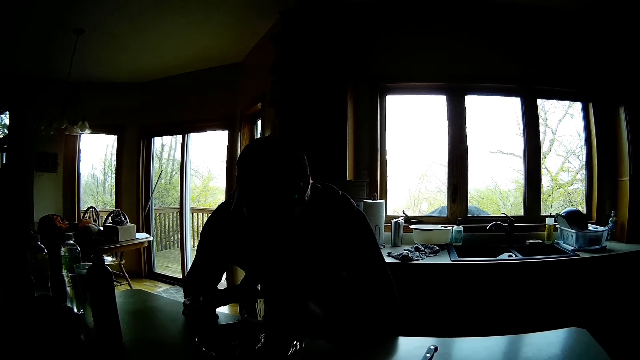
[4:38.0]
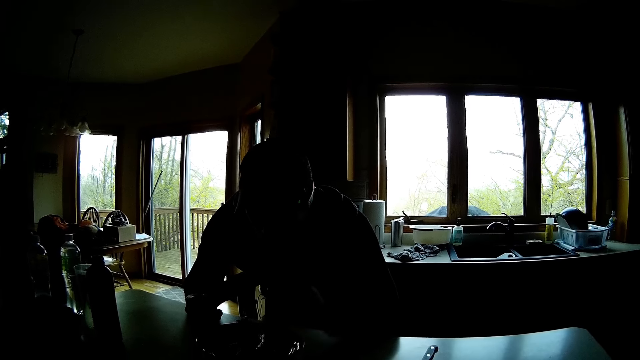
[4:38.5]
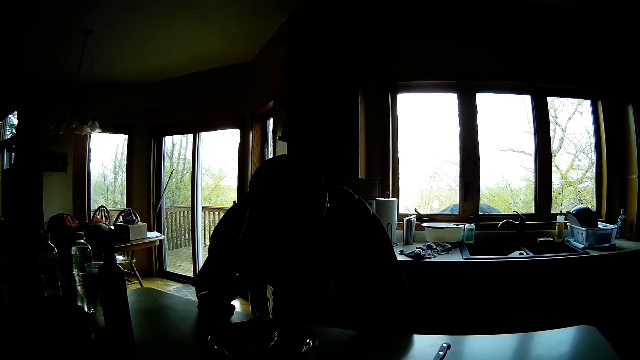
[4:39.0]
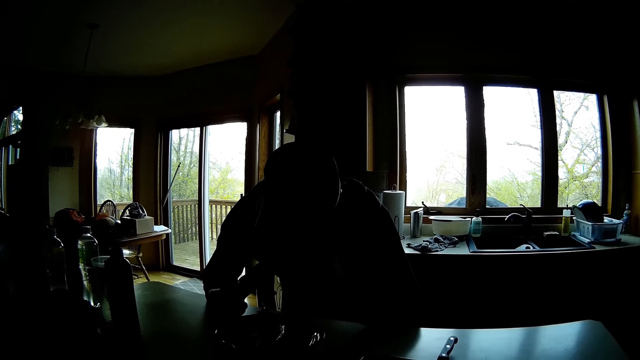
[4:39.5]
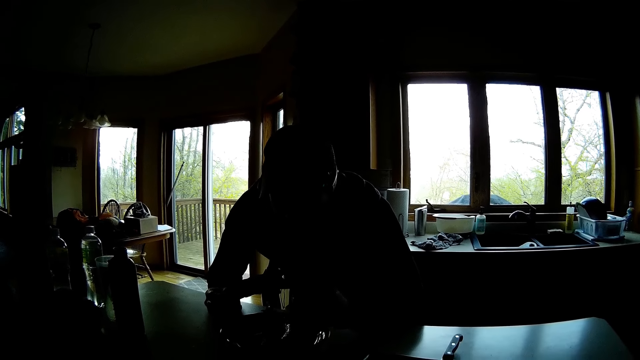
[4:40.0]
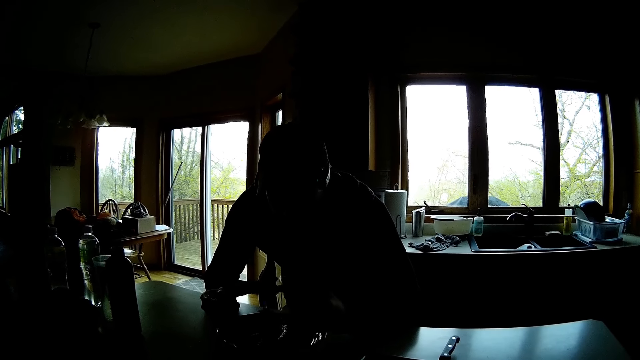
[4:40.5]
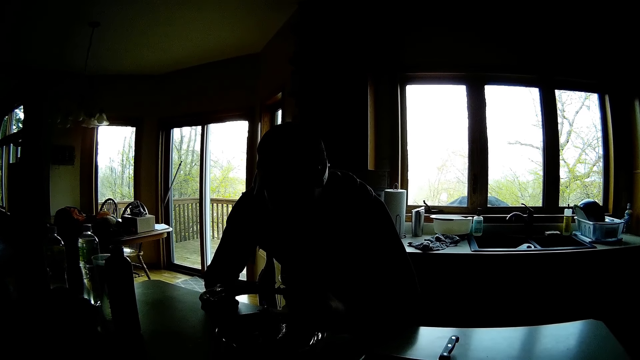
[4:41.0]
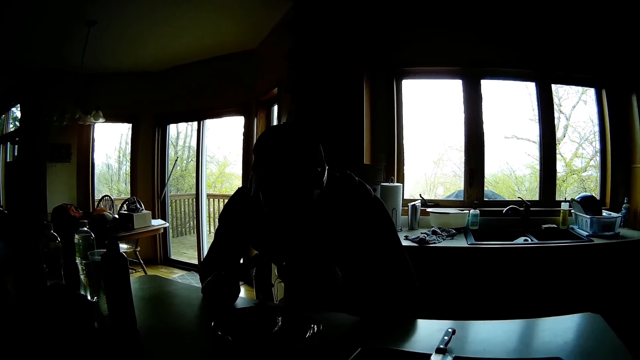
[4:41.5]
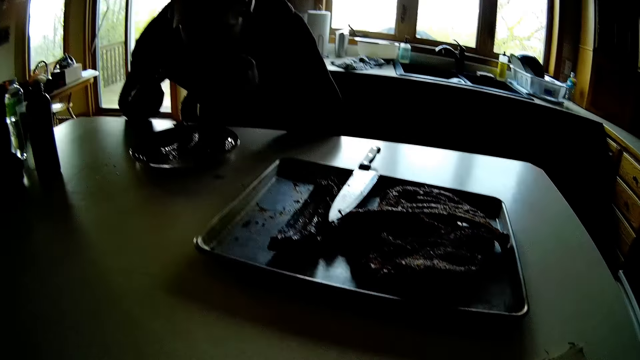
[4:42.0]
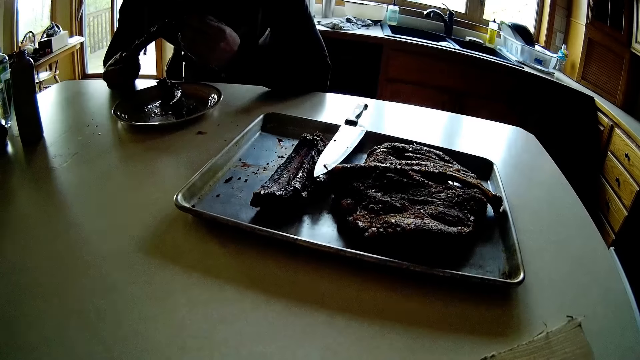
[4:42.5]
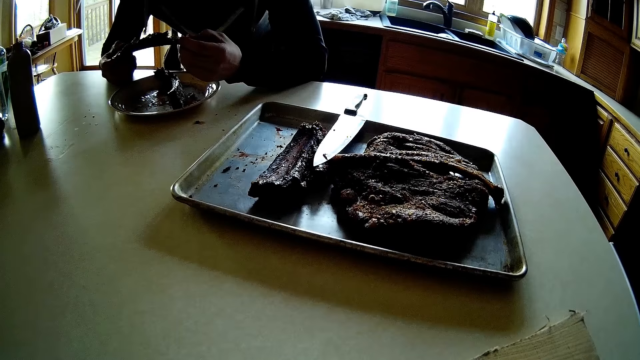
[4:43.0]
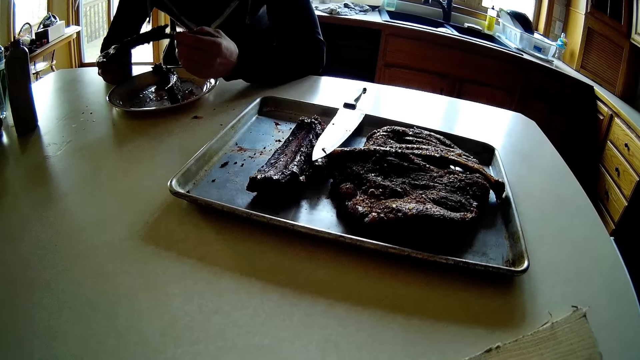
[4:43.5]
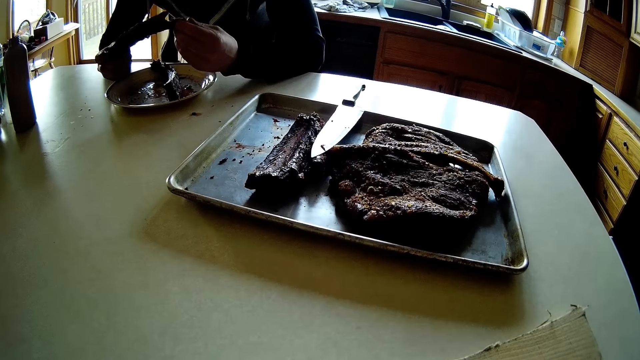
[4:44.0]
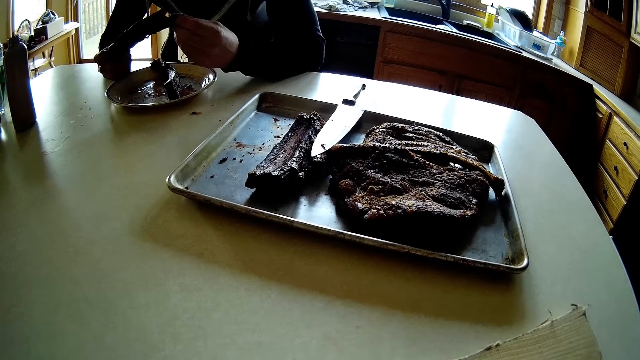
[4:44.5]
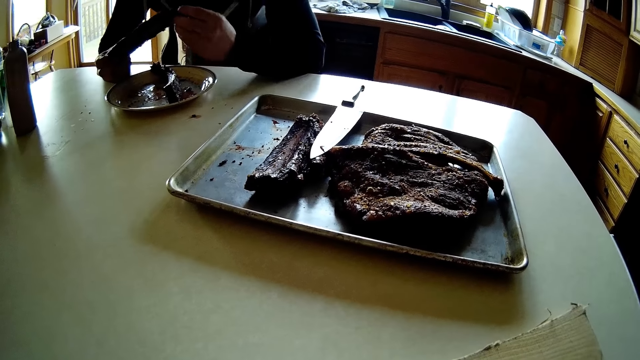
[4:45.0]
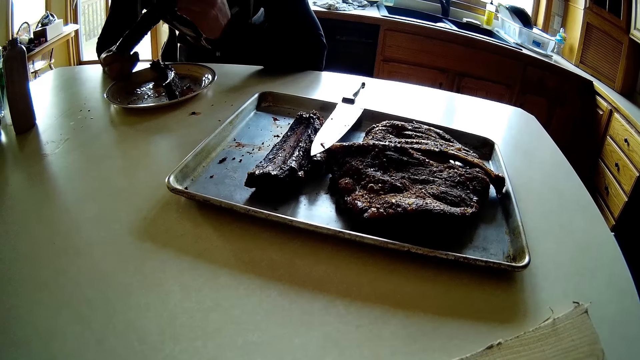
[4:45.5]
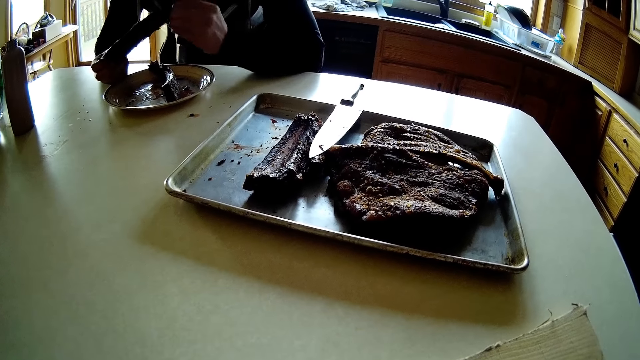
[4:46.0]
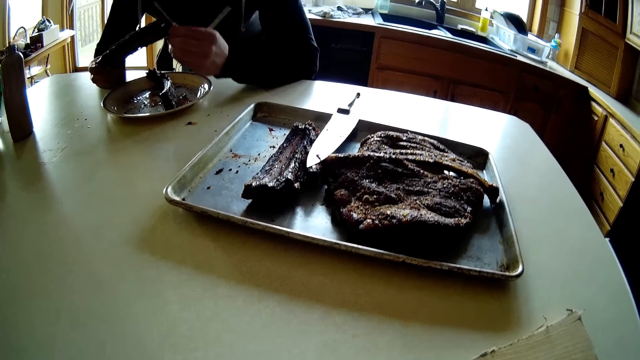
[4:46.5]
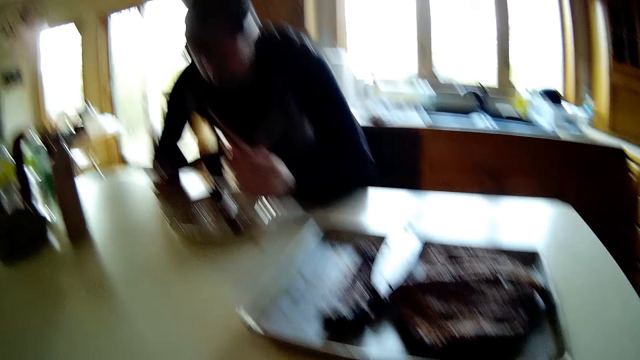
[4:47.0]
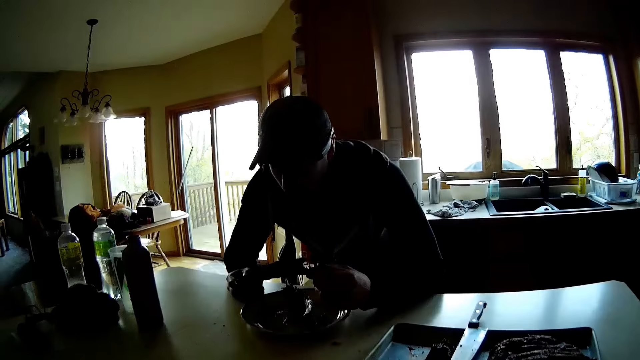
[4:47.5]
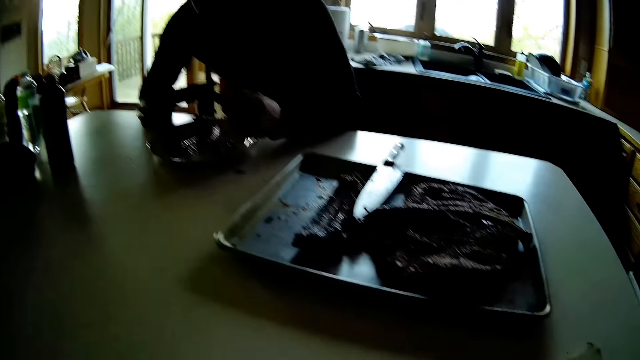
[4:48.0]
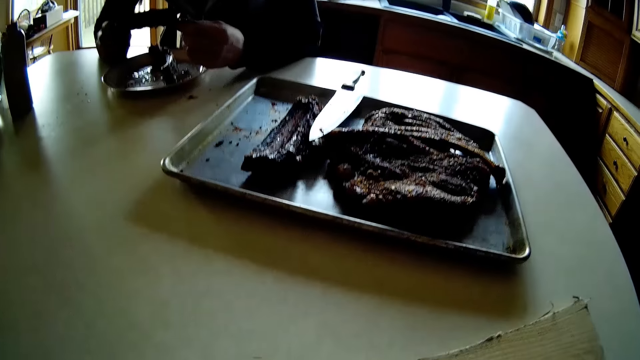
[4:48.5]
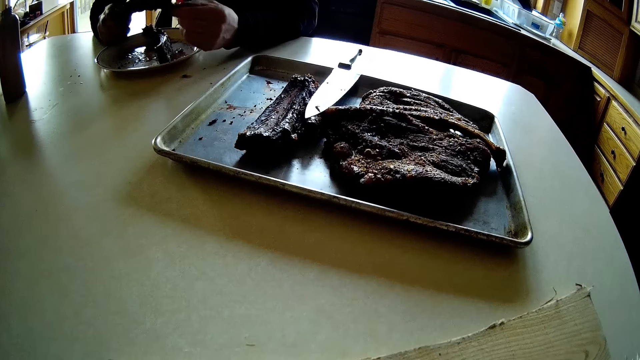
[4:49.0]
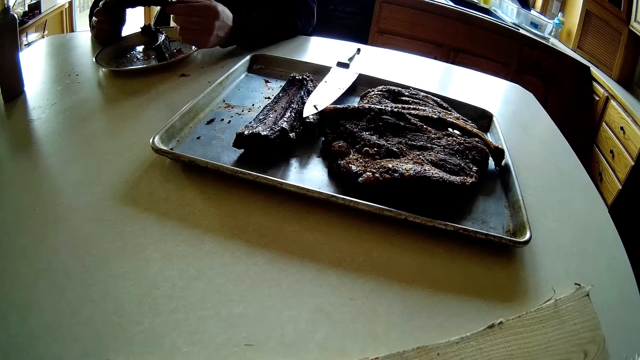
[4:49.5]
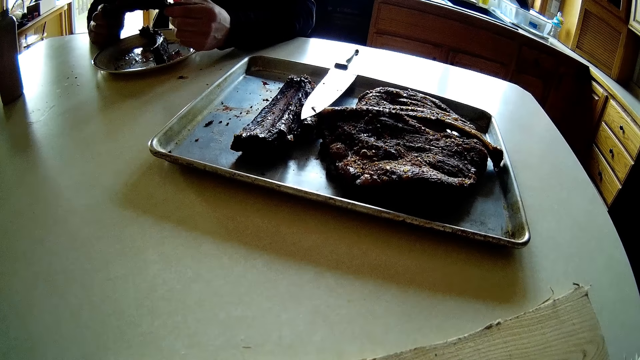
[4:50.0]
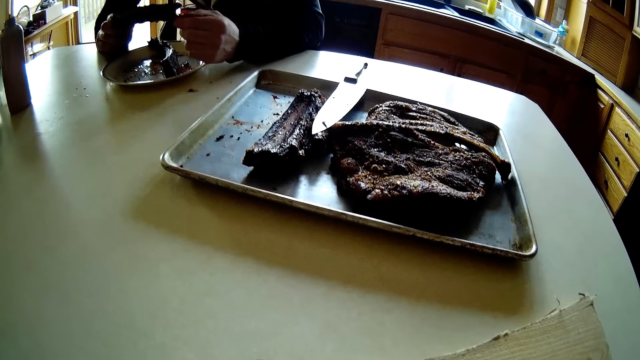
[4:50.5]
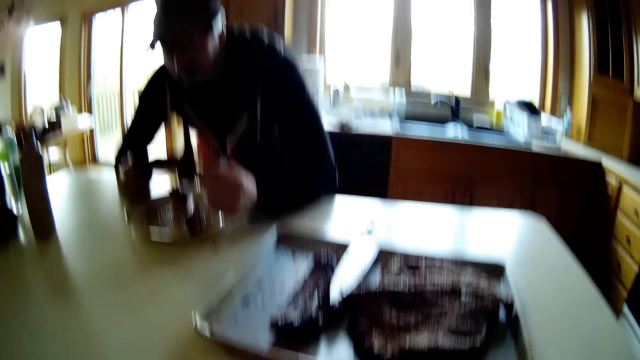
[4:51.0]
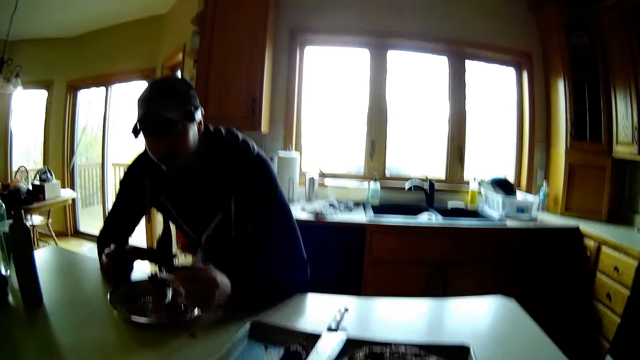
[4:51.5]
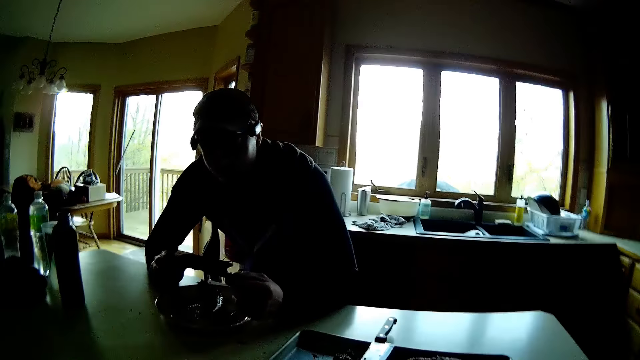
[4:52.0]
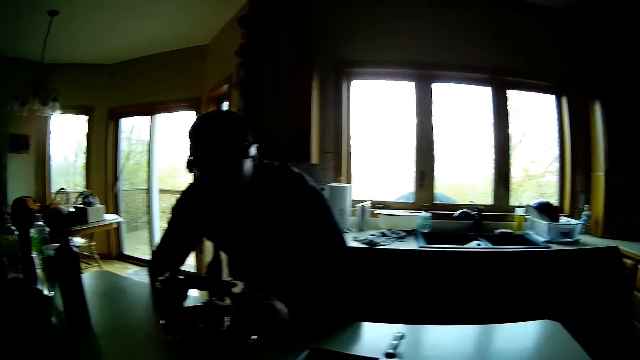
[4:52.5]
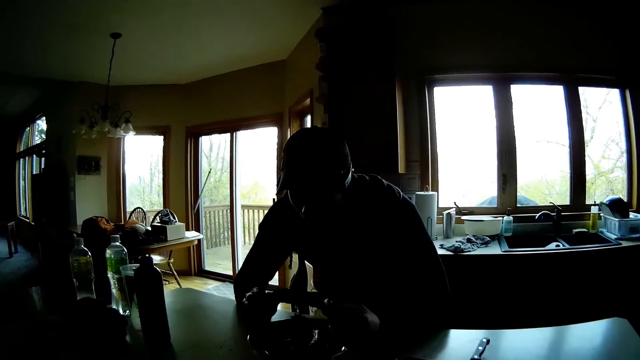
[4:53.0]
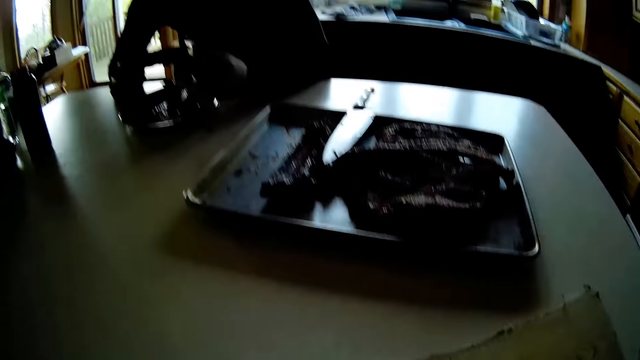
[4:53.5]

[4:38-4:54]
A man eats meat. The man drops the meat. The man holds the meat in his hands.

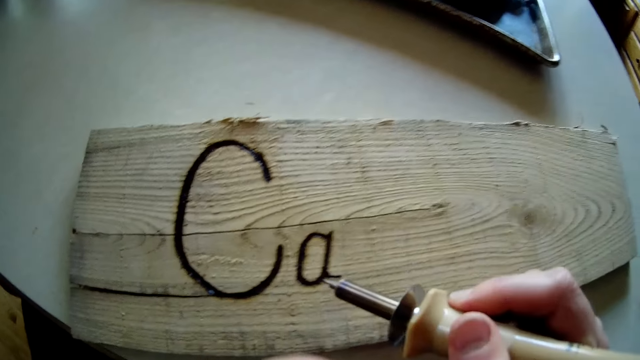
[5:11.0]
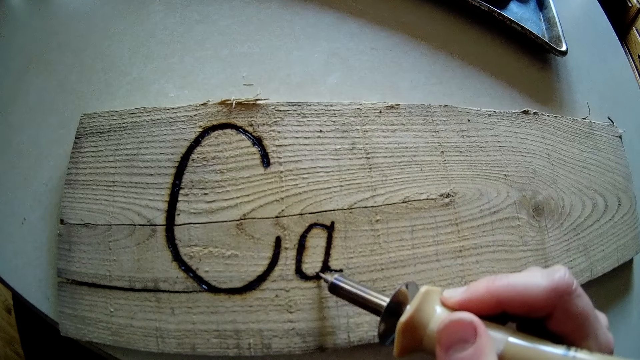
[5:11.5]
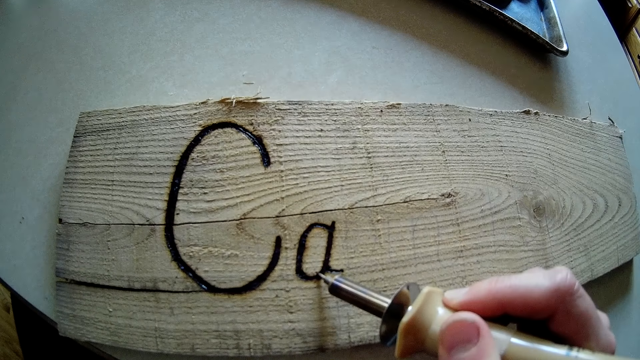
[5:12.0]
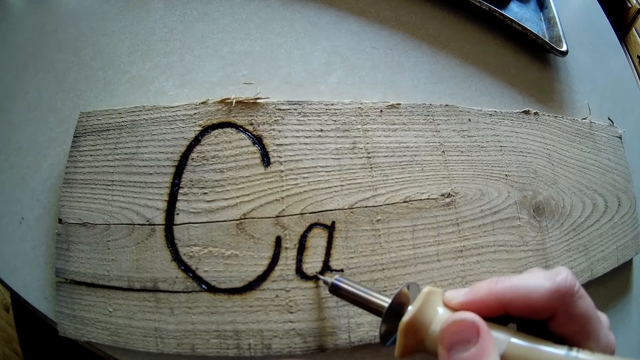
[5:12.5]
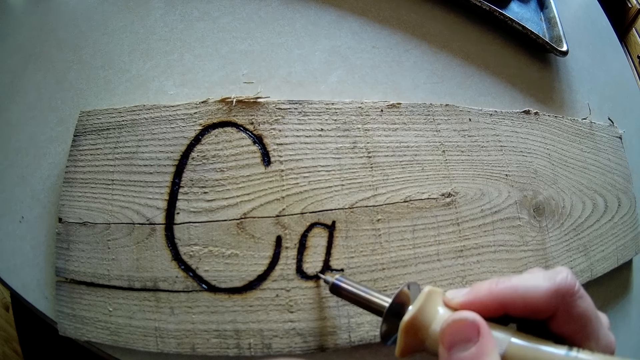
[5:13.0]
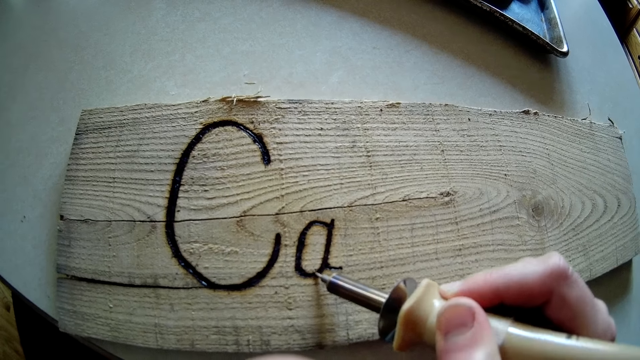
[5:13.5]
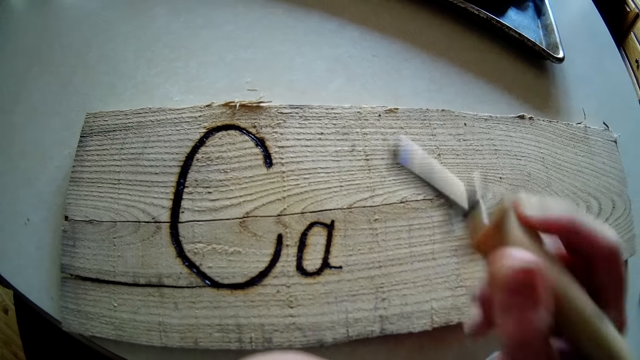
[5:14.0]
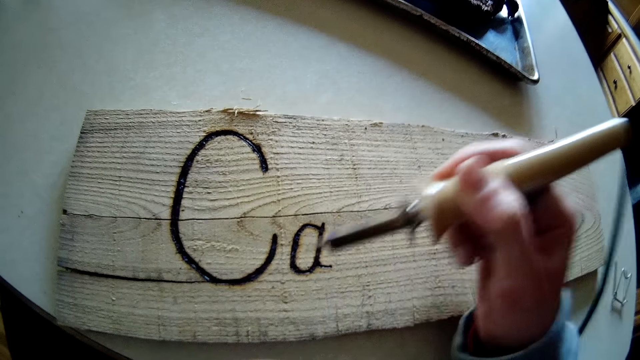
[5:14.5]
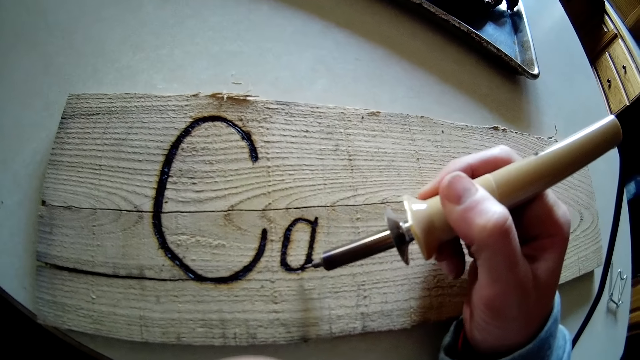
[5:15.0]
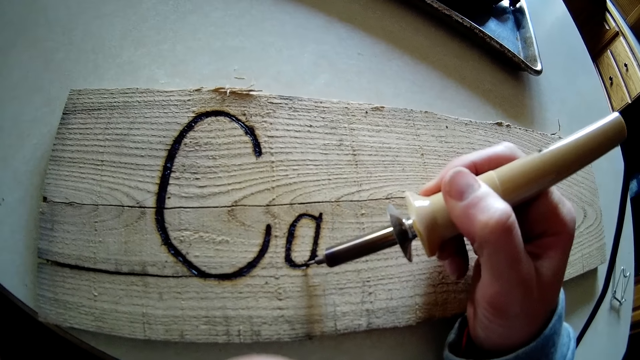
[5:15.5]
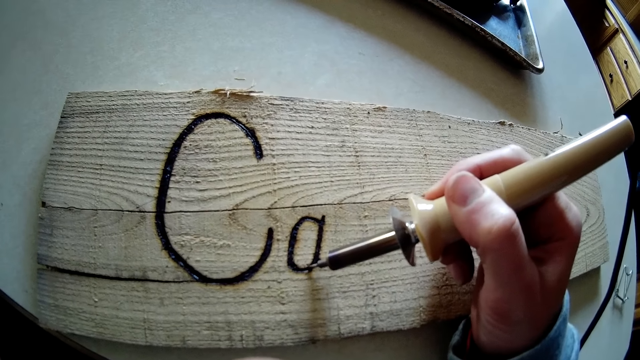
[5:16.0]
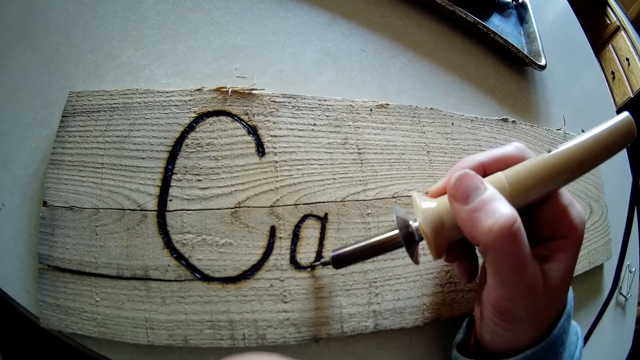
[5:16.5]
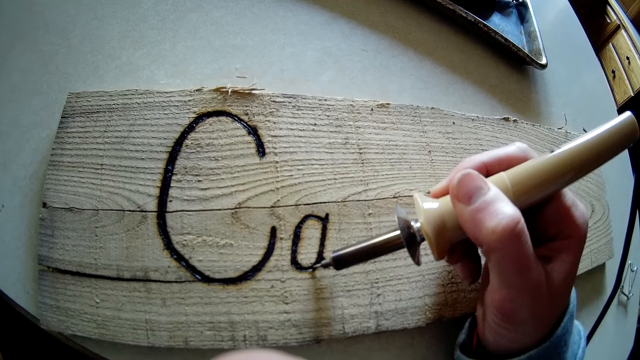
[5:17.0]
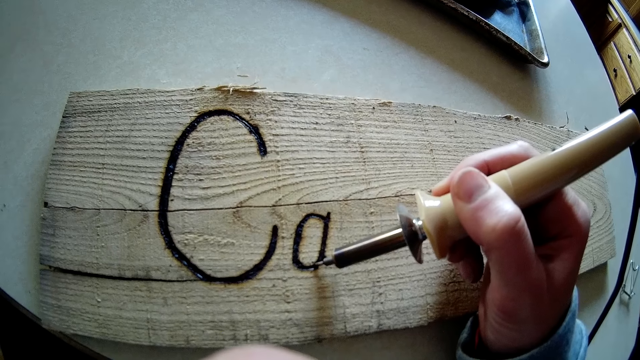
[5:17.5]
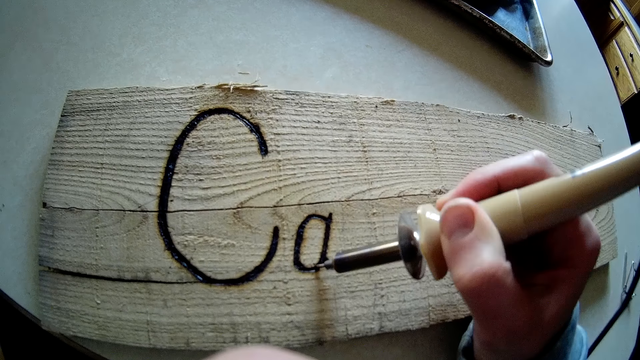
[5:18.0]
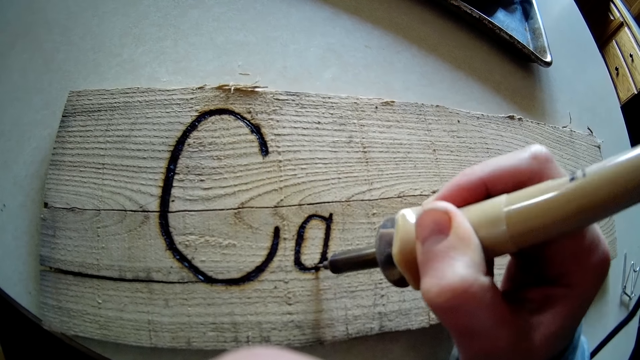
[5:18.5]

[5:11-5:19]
The camera wearer holds a solder gun. She engraves on a piece of wood on the kitchen counter with a pyrography pen in her right hand. She makes holes in the piece of wood.
